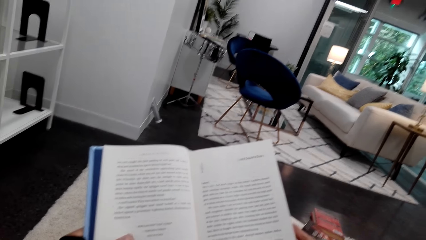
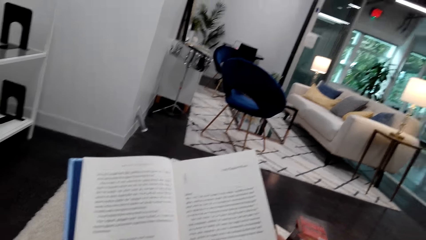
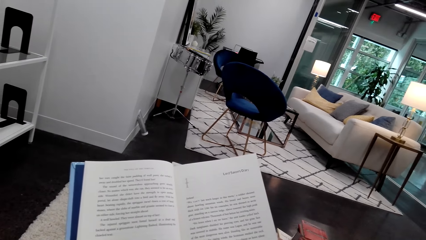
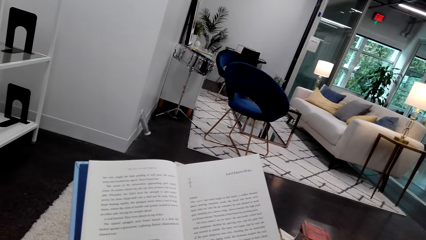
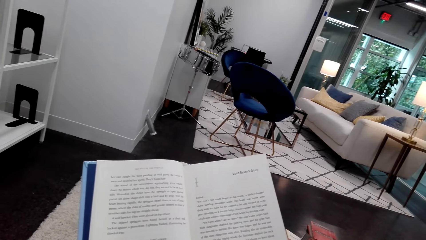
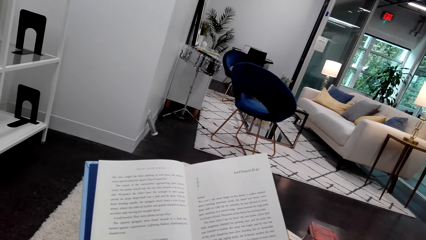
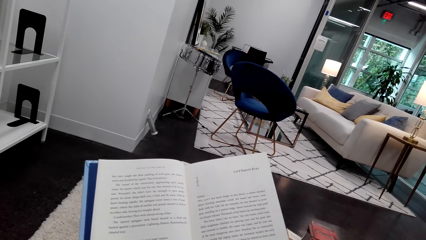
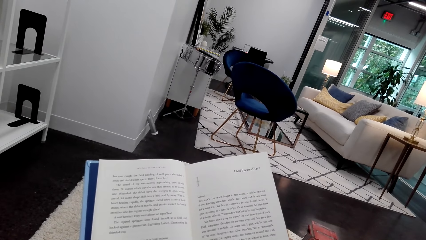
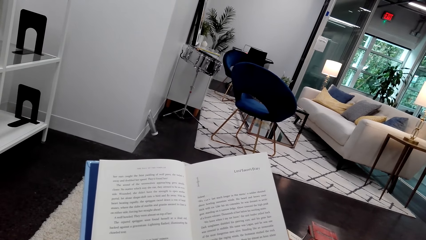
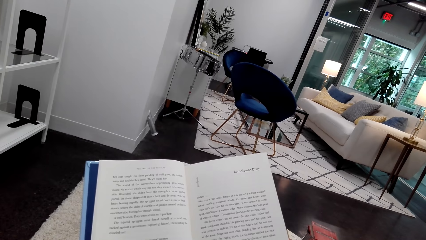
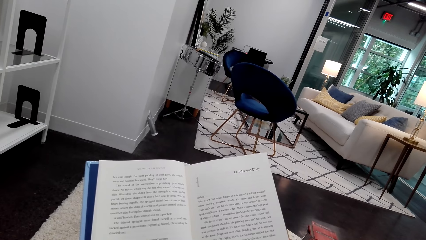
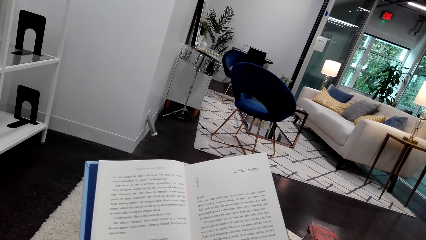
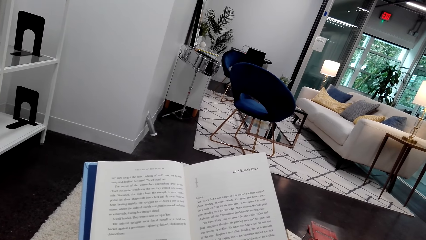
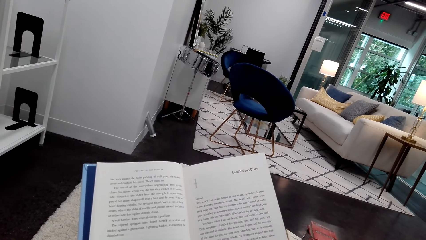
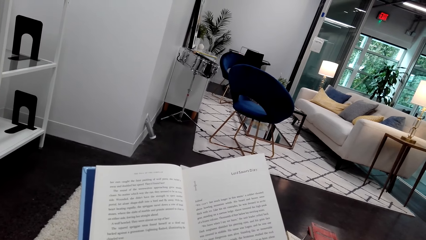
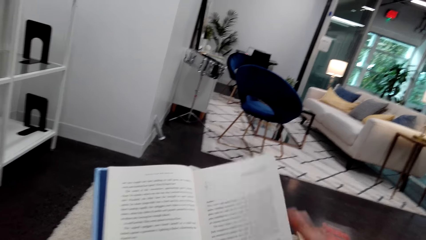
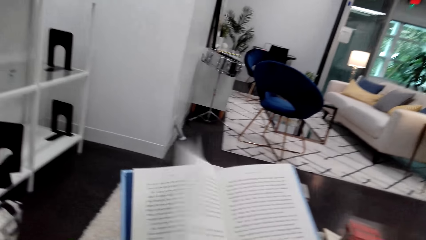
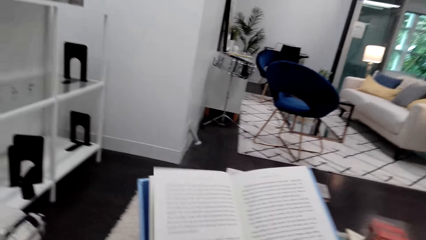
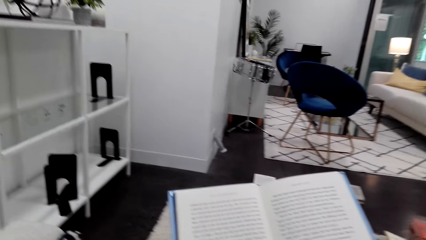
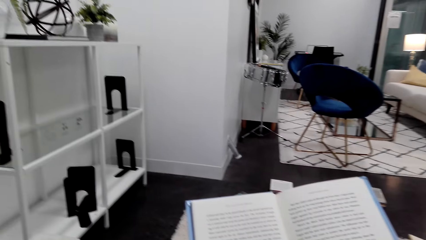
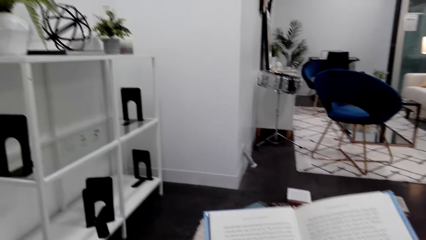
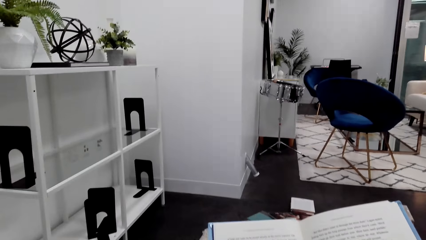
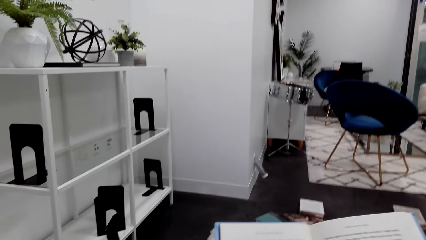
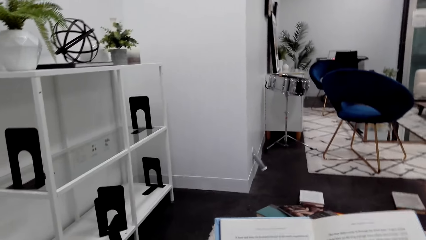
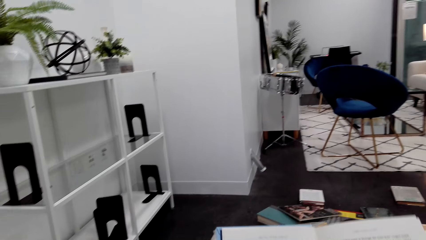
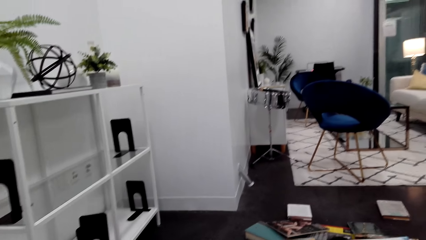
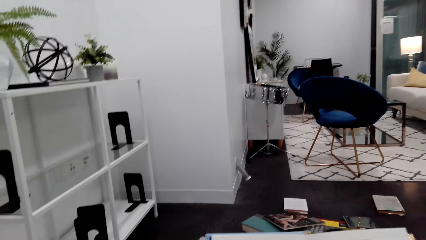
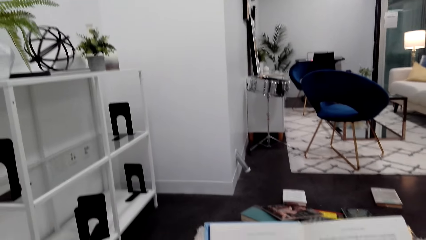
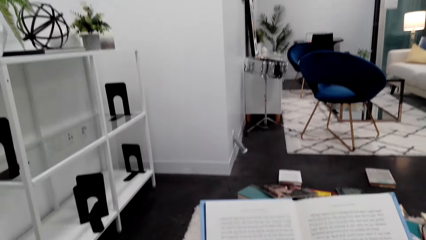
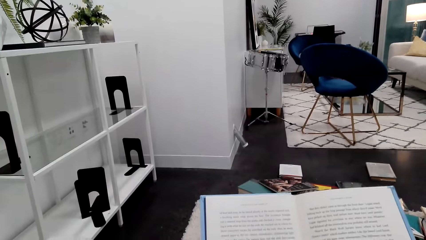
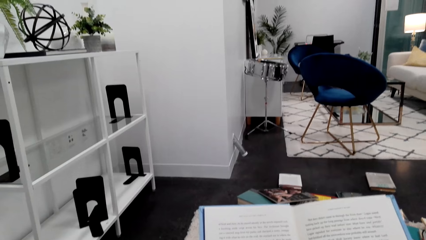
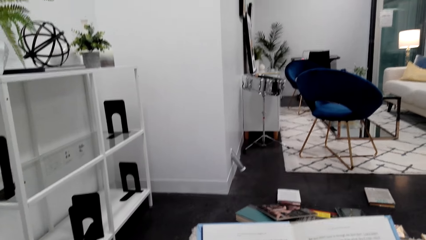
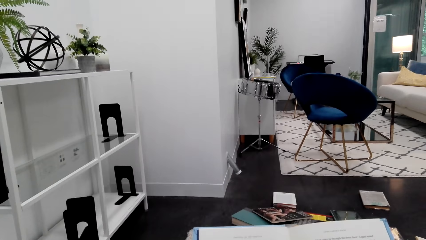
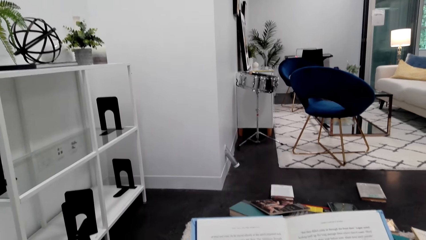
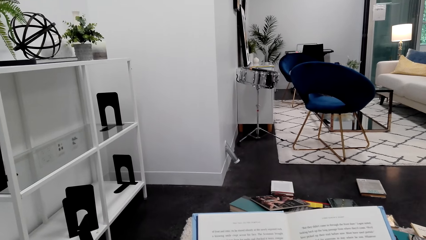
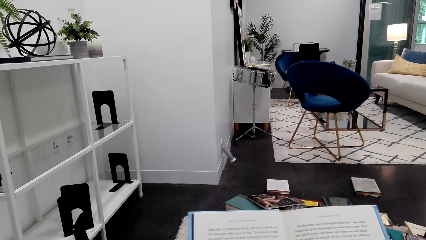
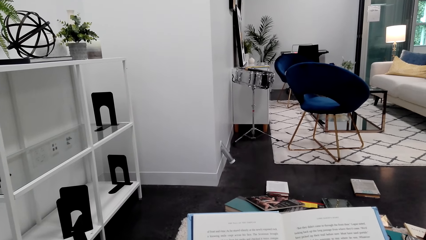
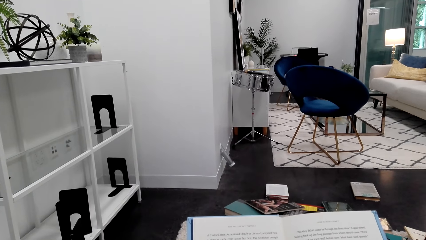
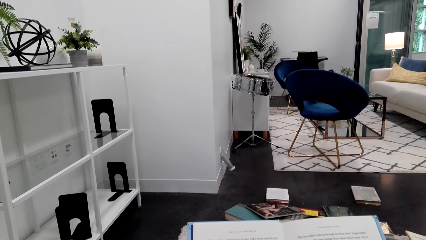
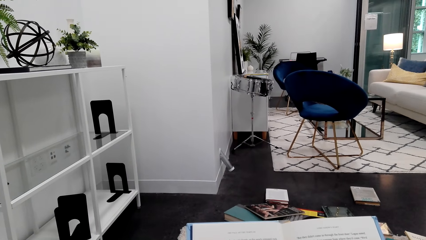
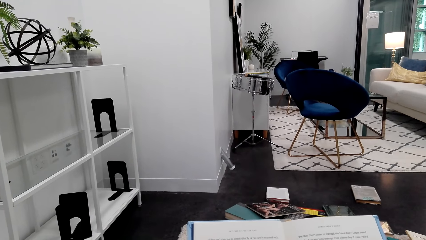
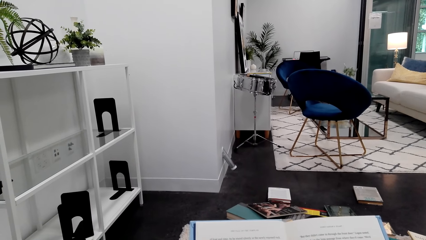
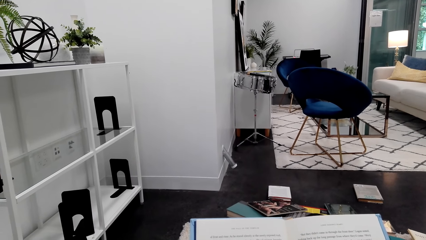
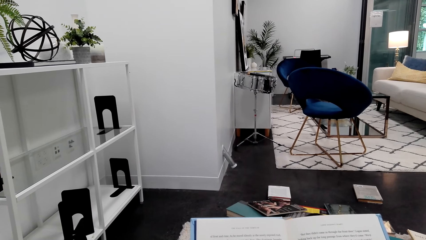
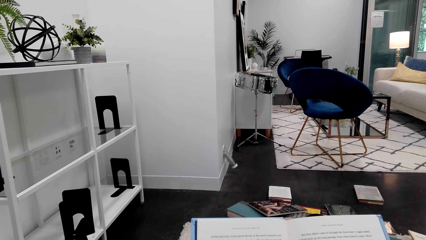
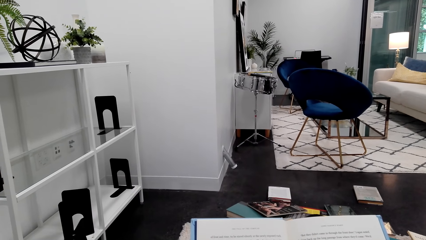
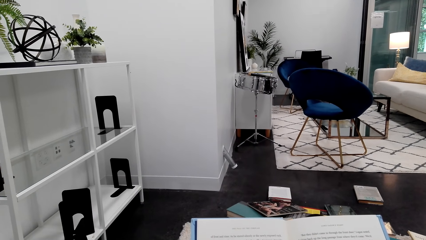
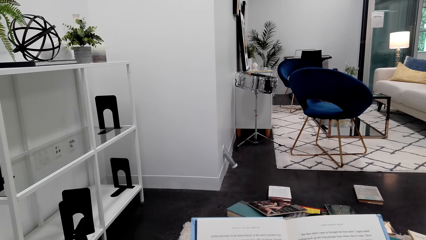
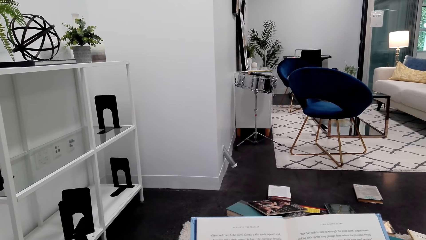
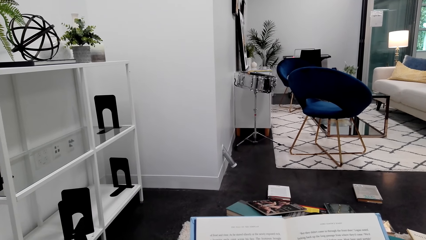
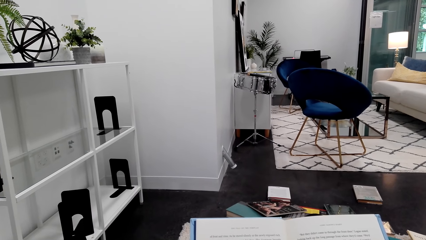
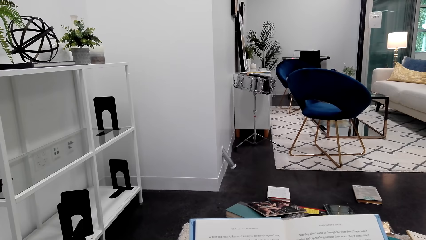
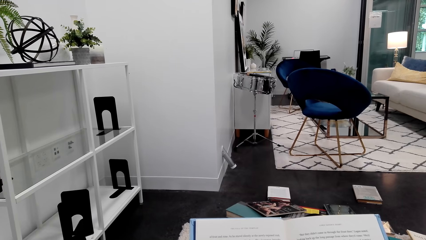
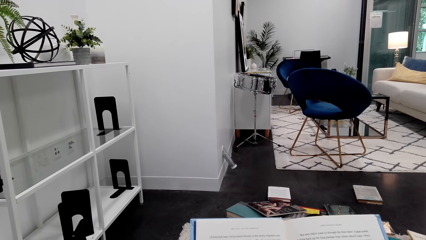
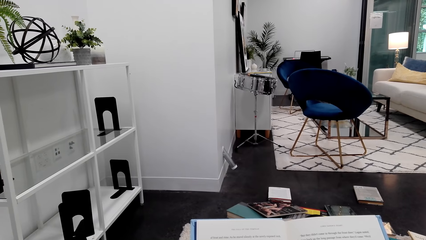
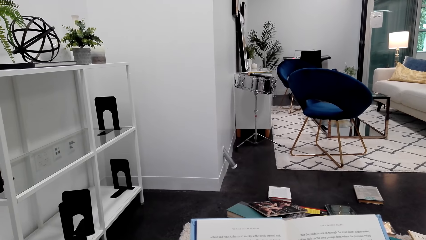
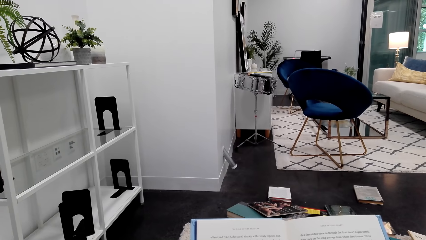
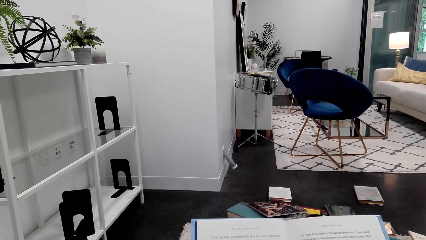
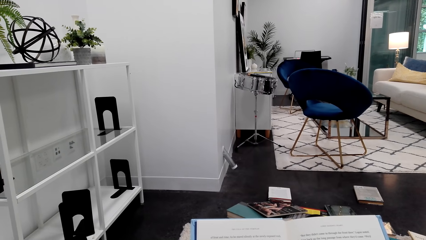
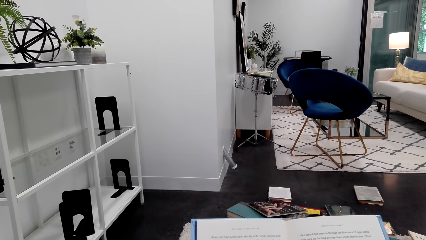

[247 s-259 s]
The camera wearer reads the book. They turn the page of the book with the right hand. They stare at the book.

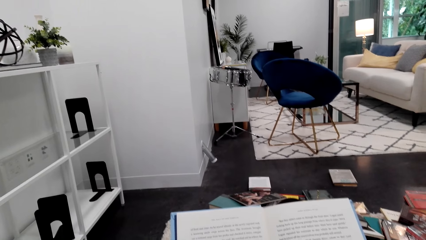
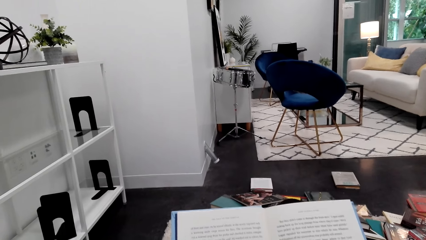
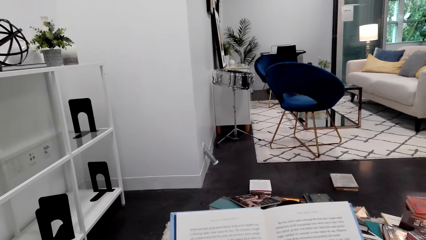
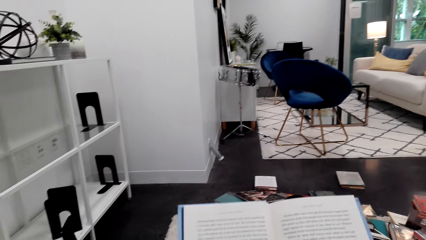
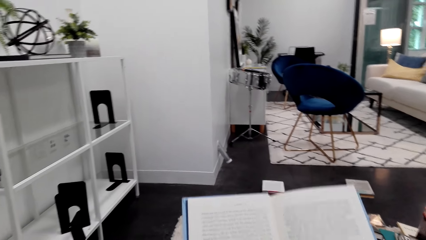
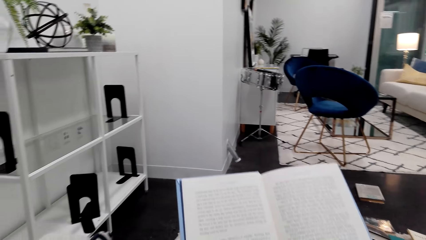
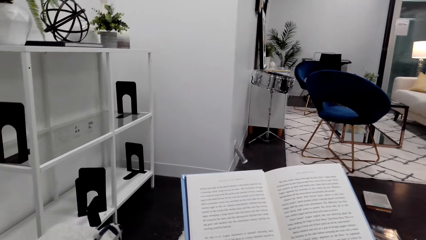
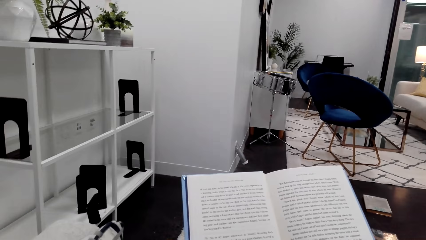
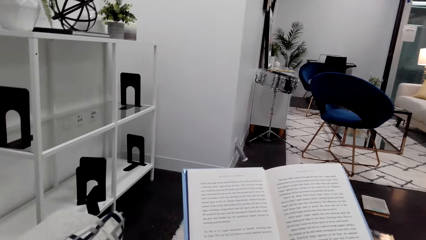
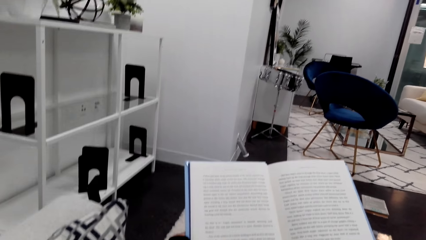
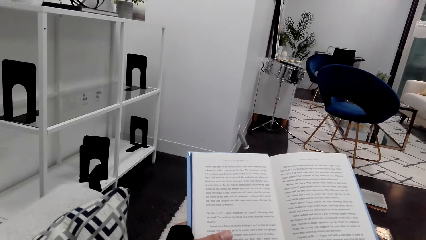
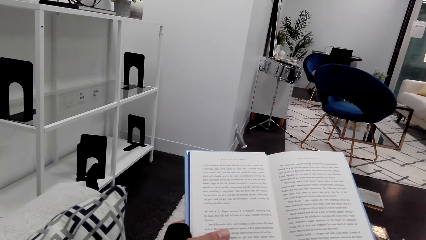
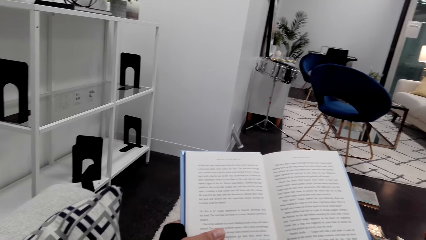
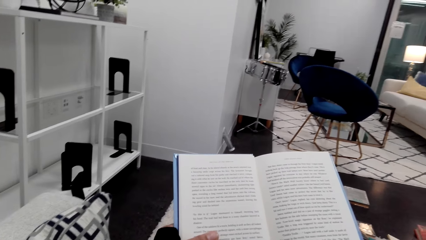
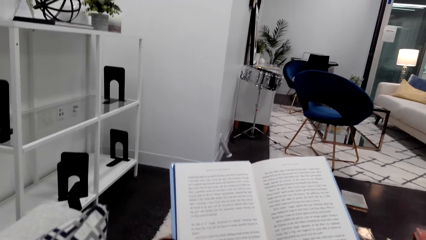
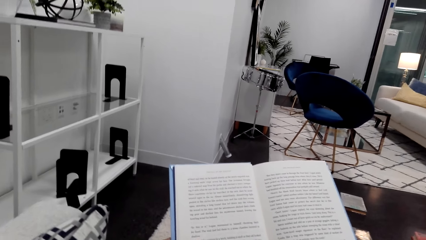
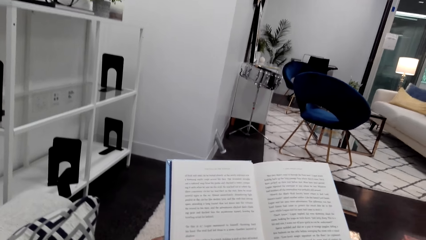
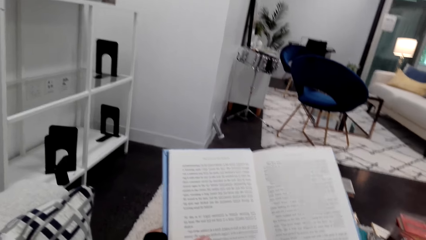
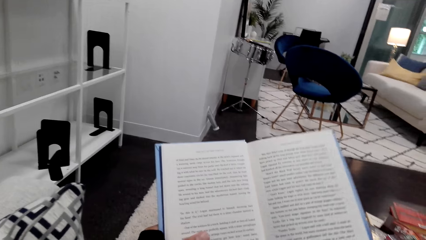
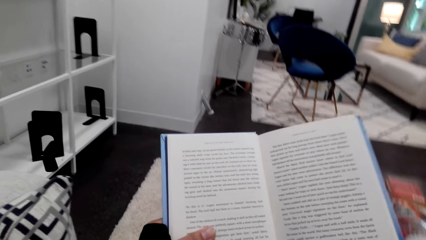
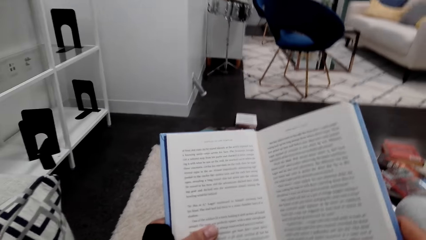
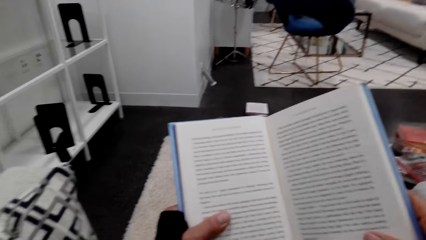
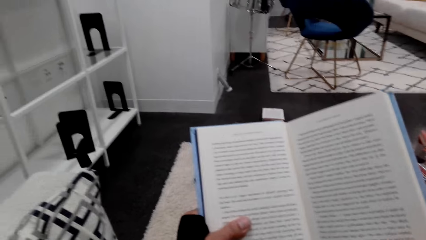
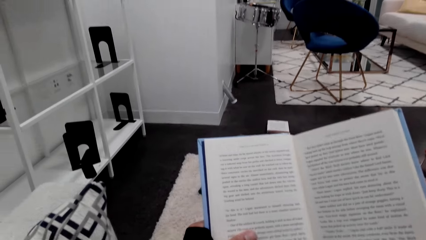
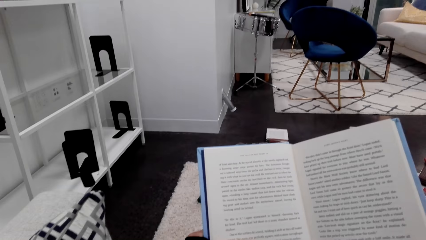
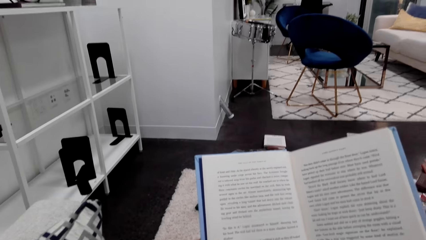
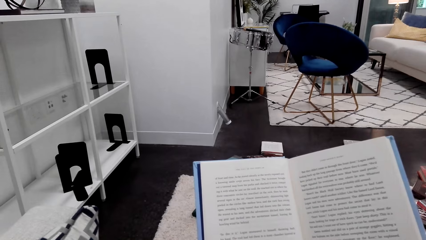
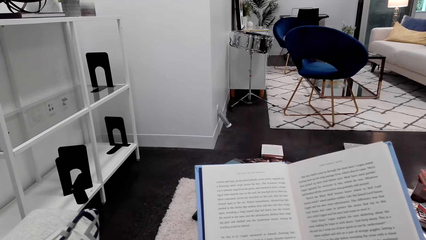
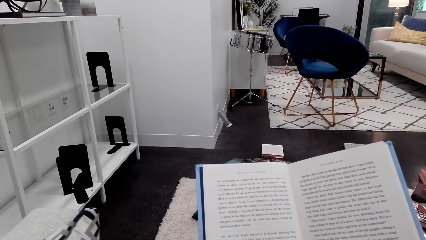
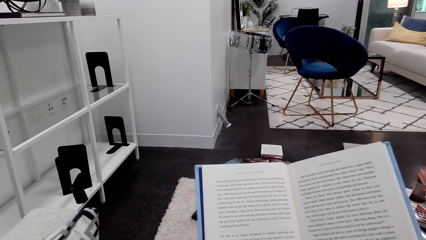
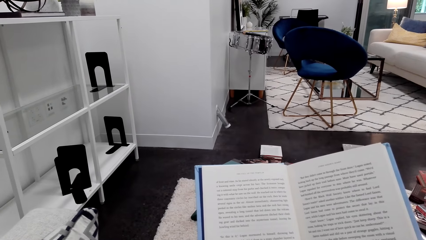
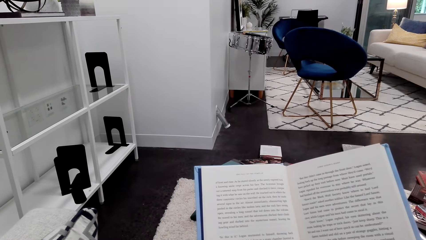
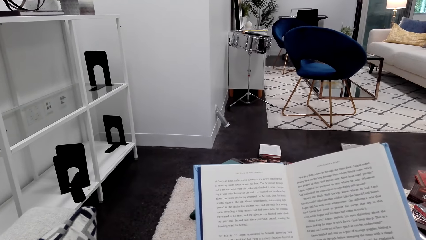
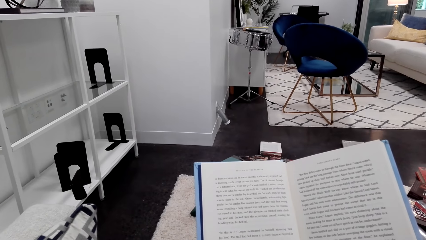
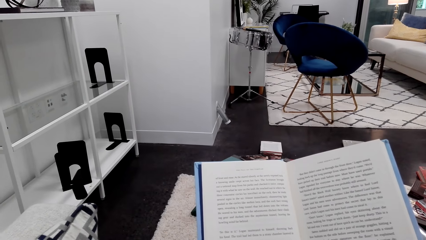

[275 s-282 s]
The camera wearer moves the book. They read the book.
